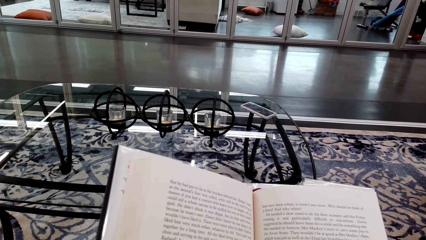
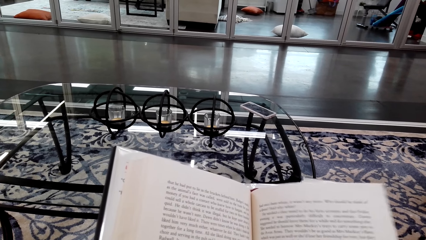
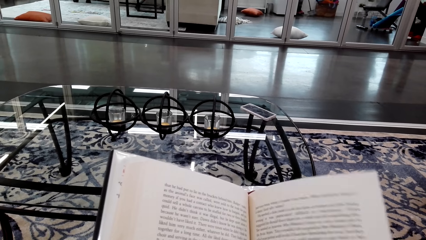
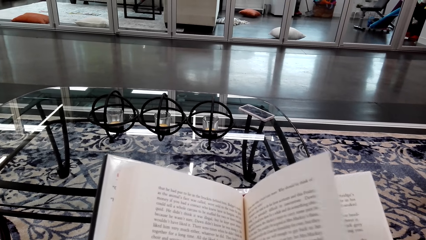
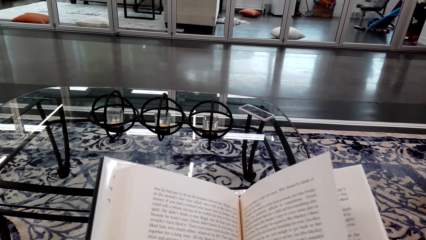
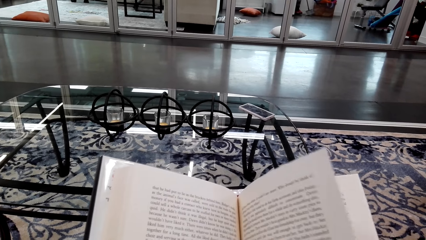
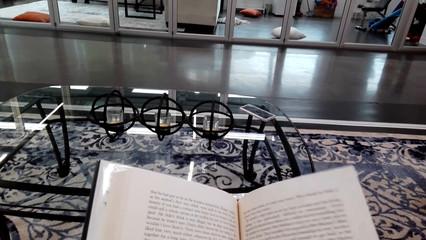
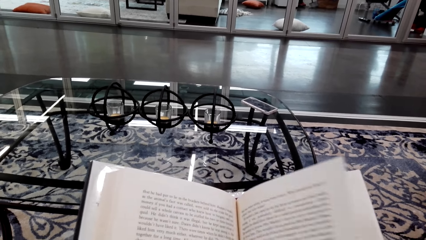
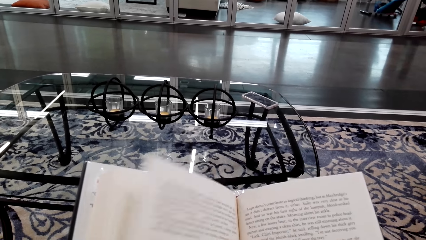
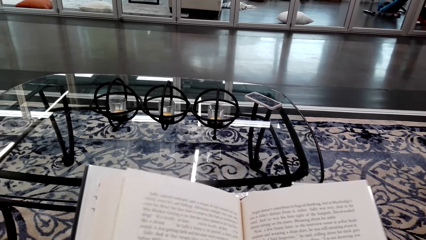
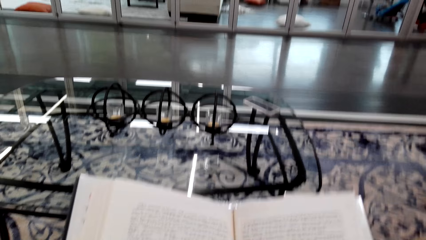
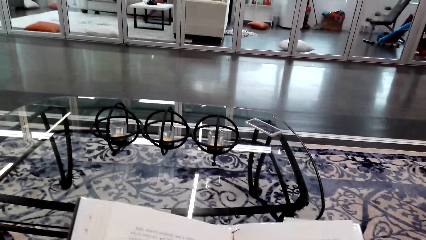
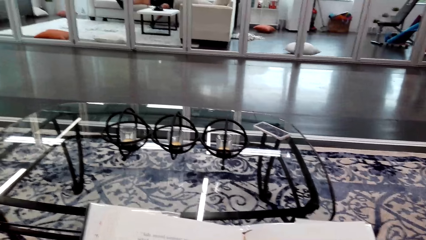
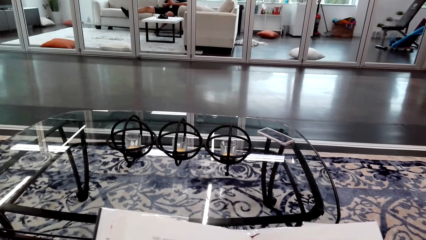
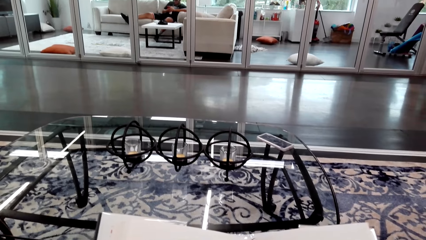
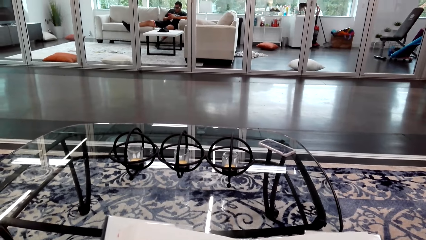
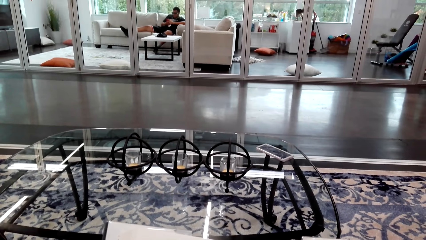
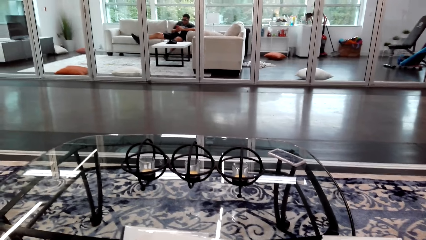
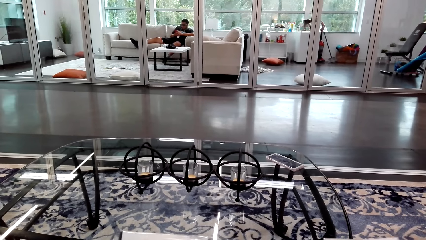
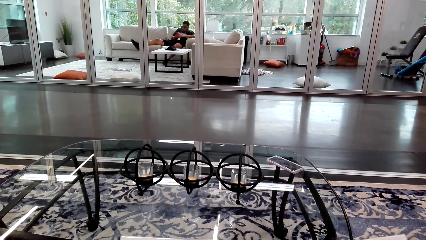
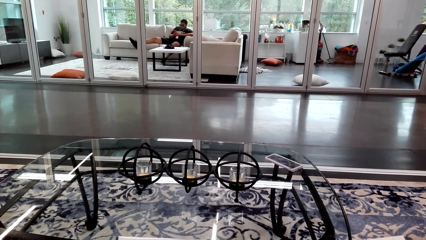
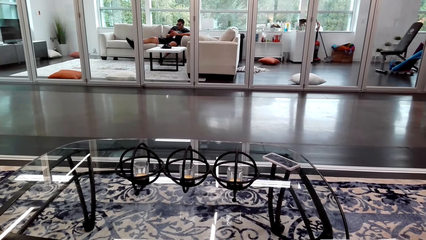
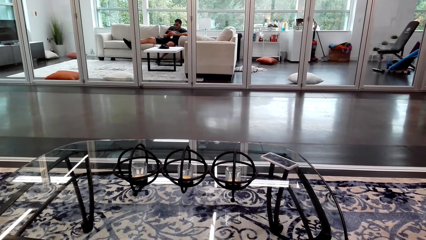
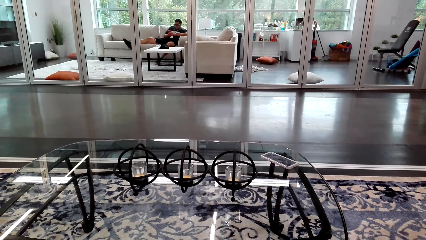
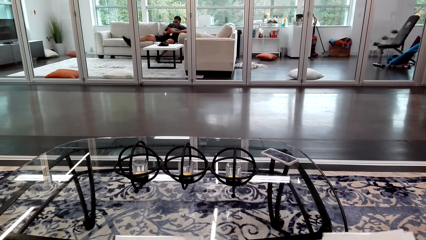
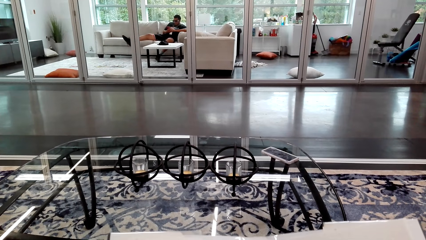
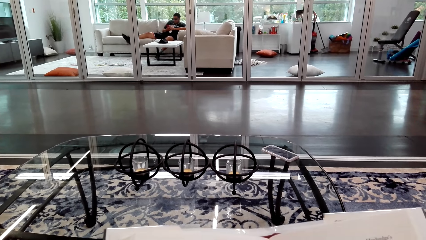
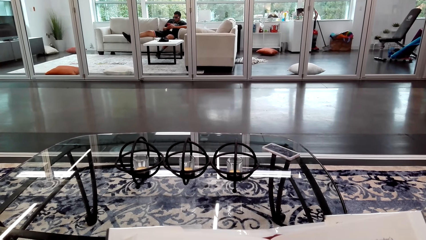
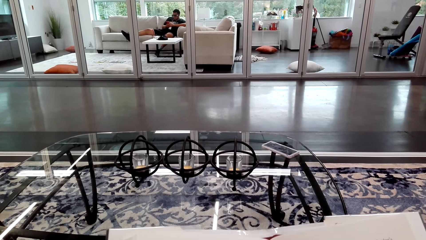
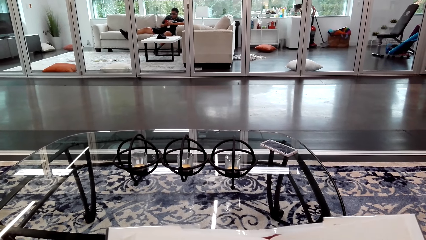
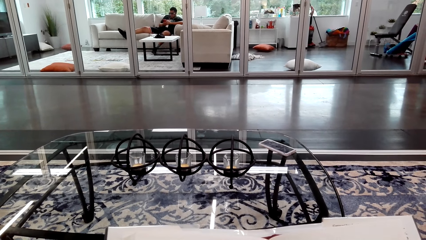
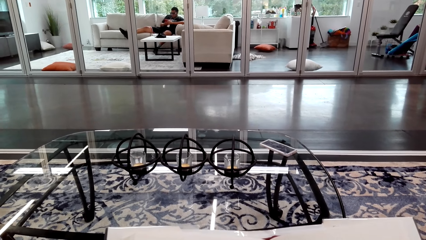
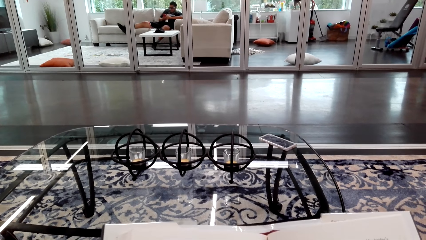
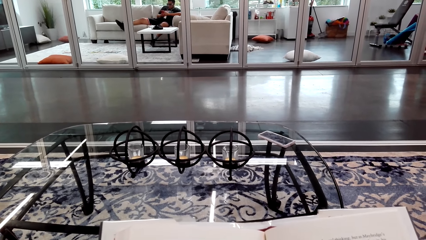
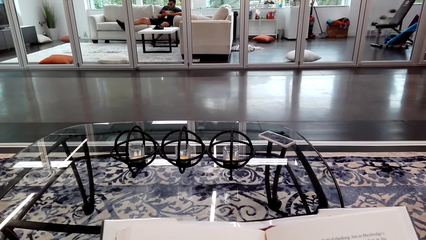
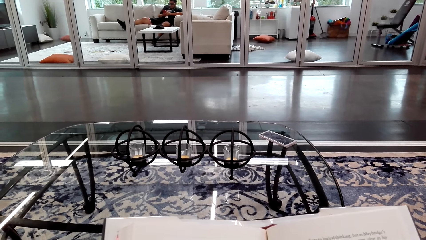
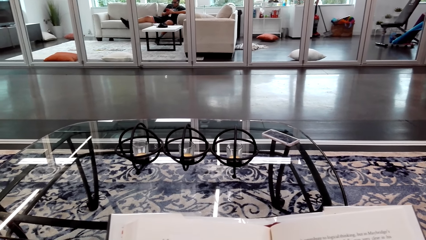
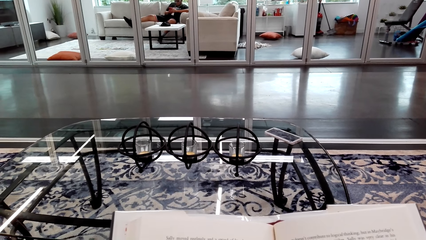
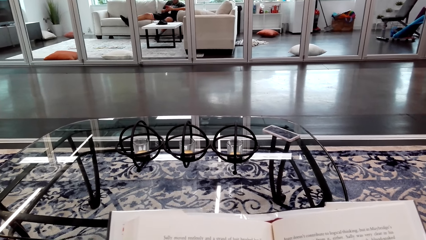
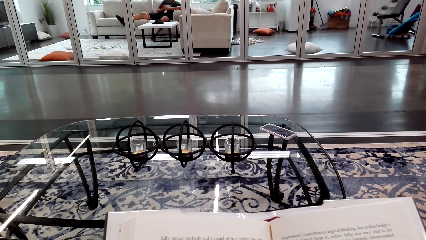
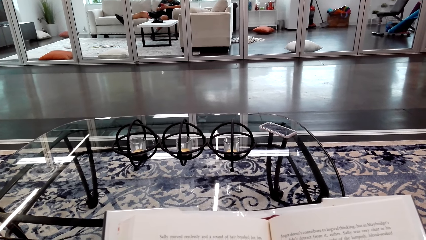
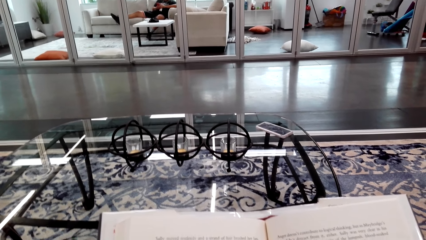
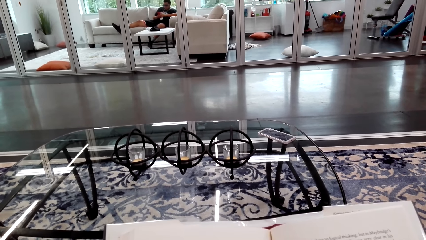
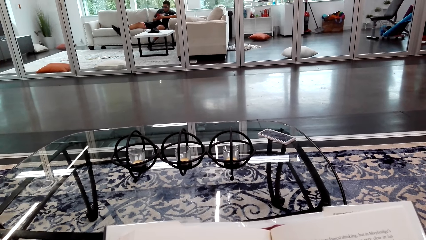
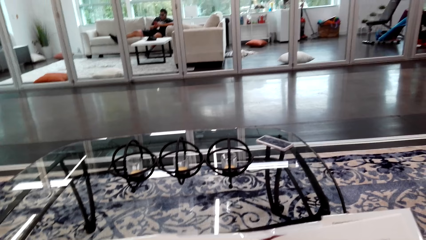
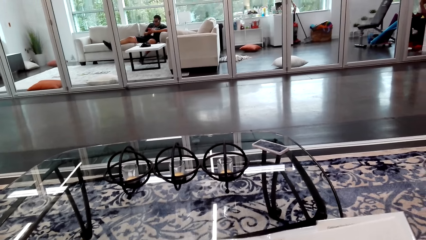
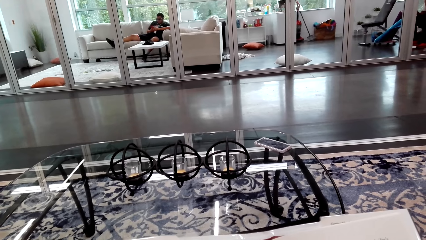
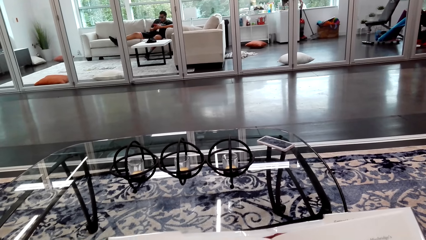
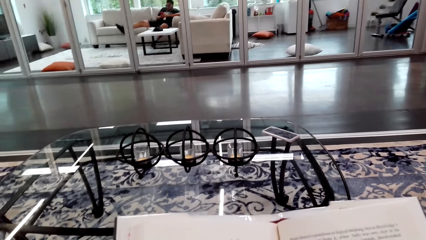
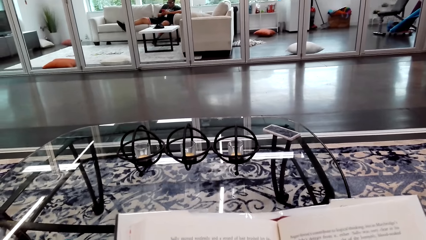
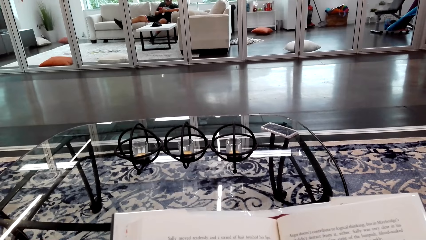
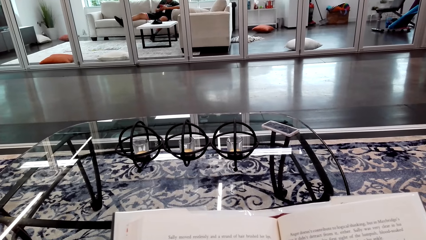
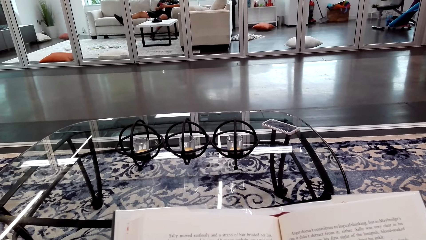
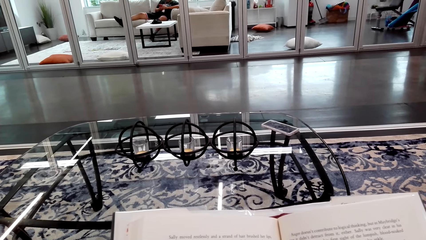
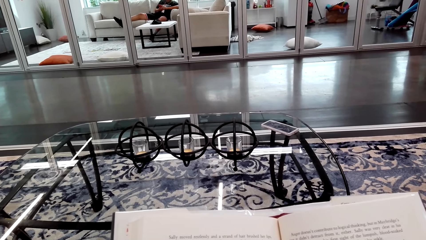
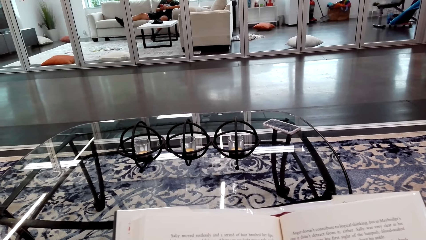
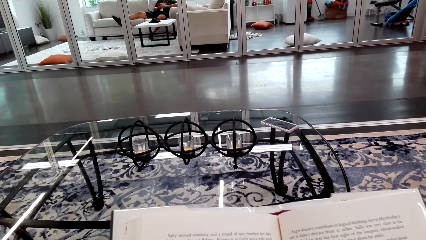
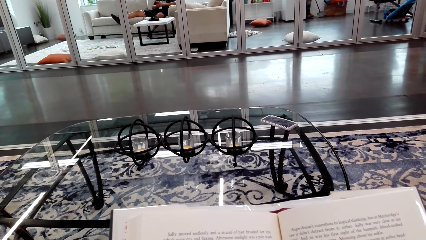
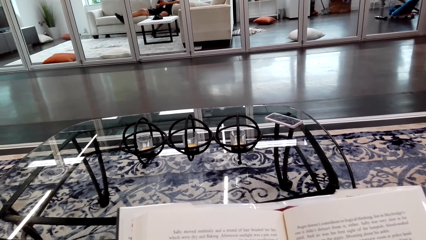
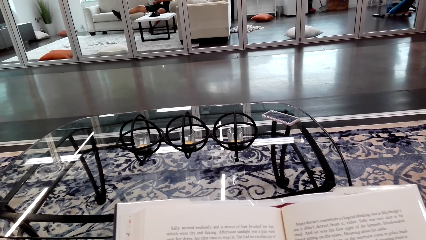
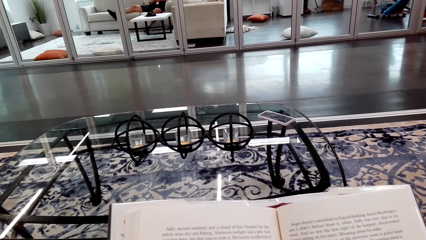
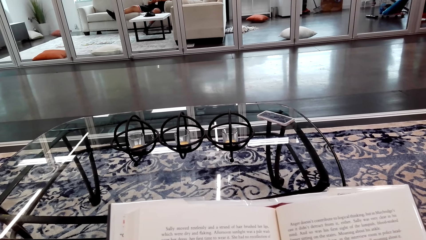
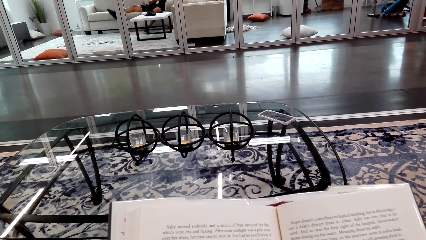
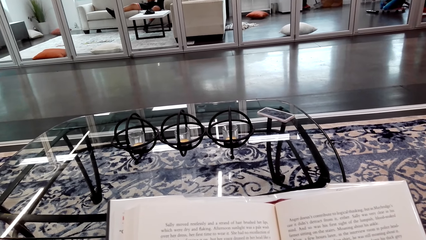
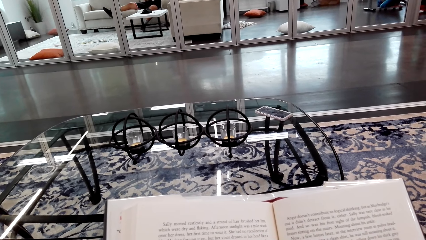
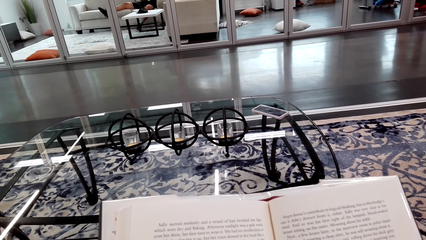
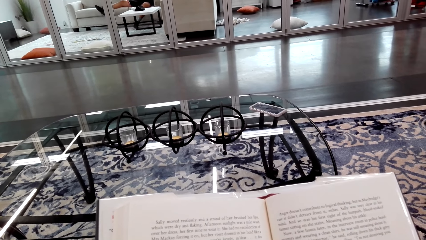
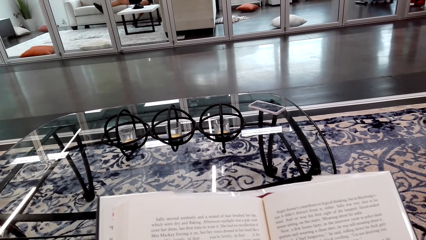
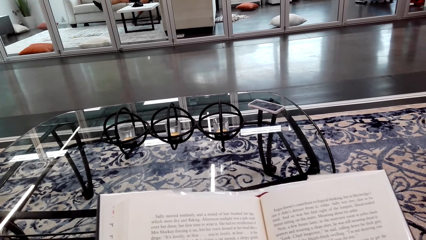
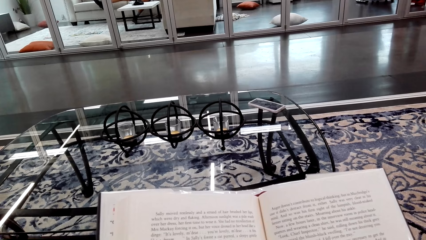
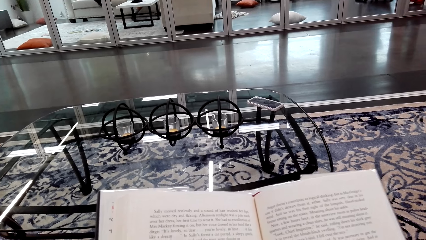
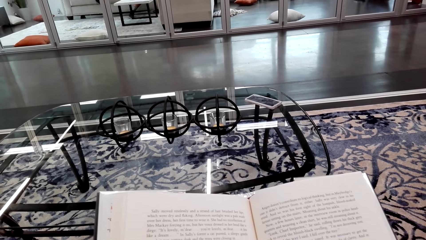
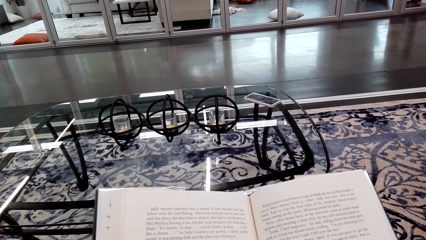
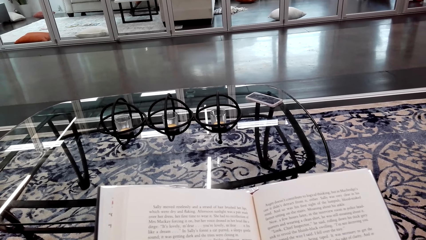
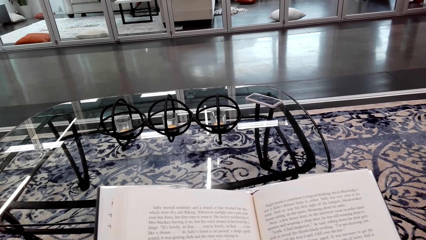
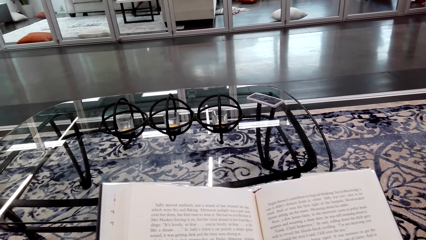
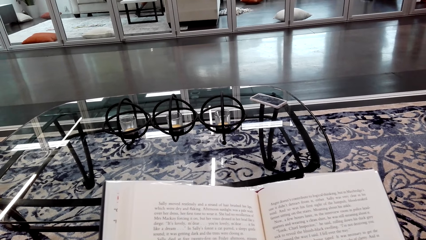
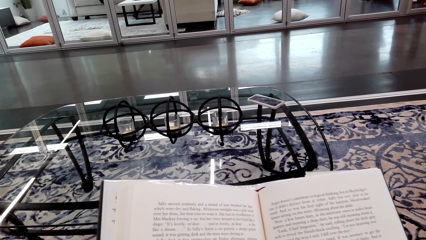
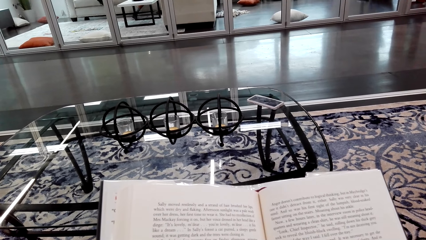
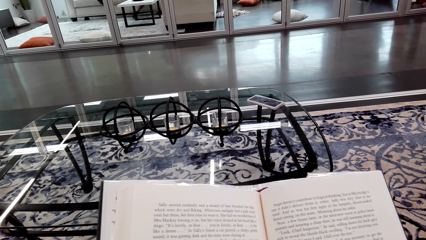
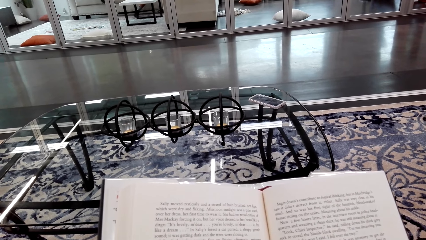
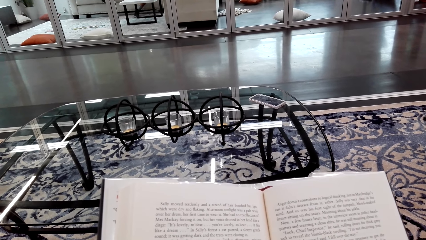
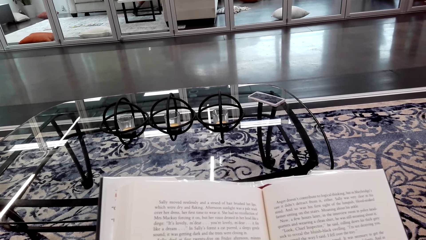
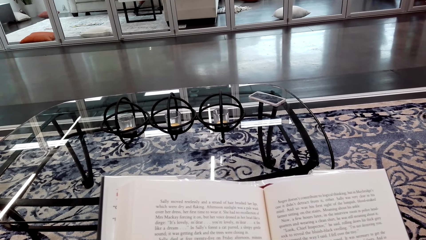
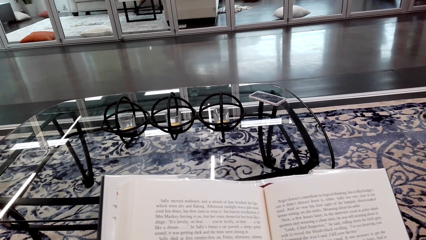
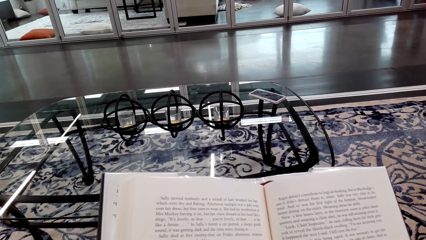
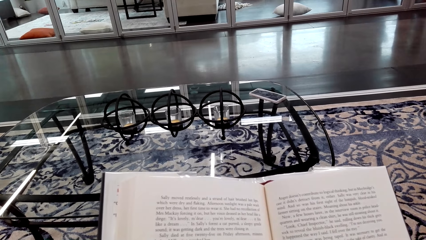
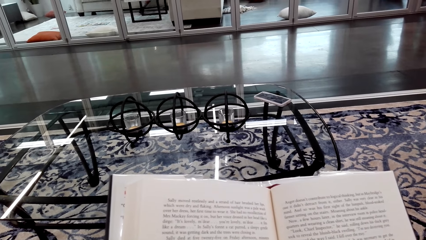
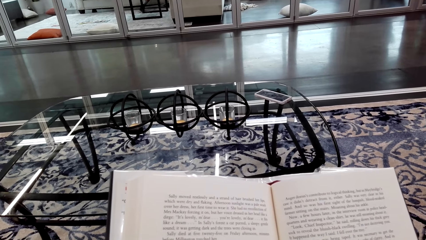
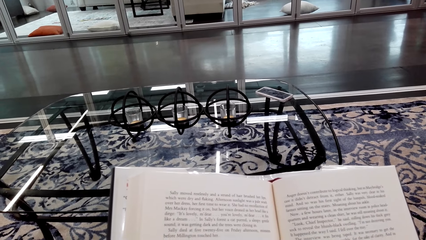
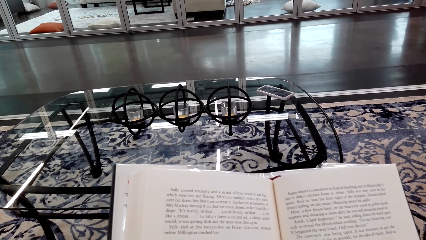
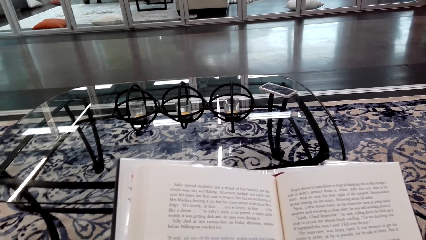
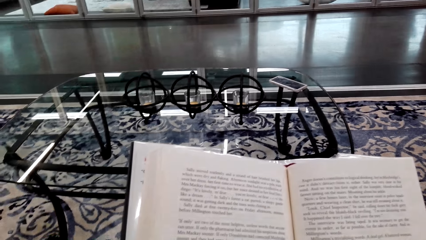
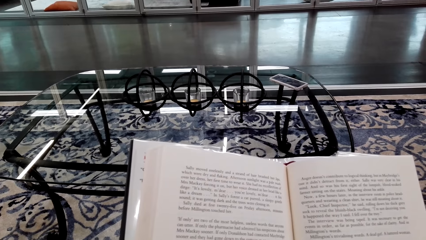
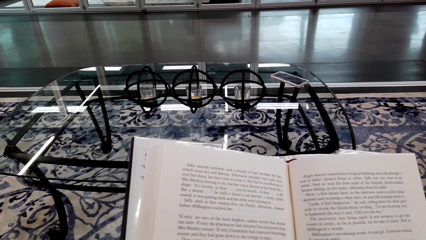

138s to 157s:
The camera wearer opens a book page. They read the book. A man uses the phone.
